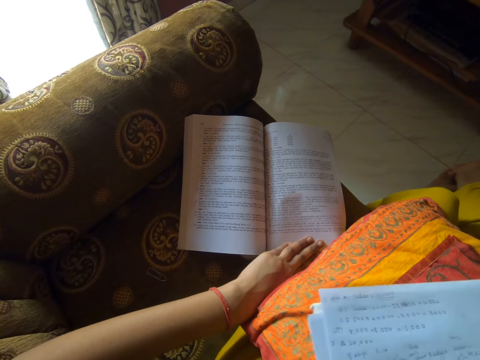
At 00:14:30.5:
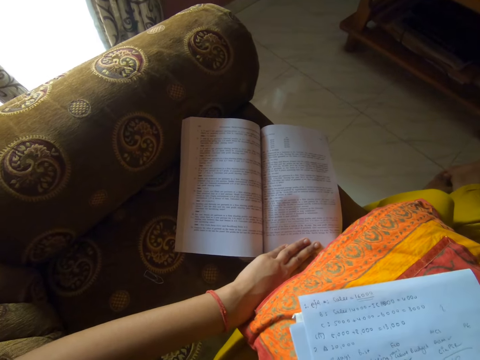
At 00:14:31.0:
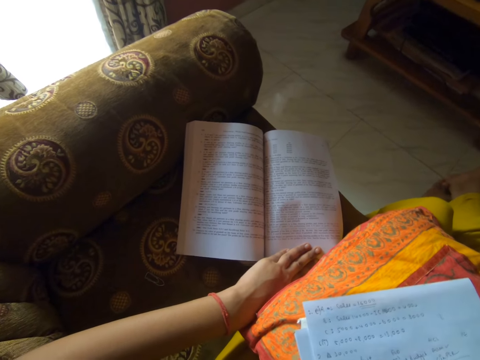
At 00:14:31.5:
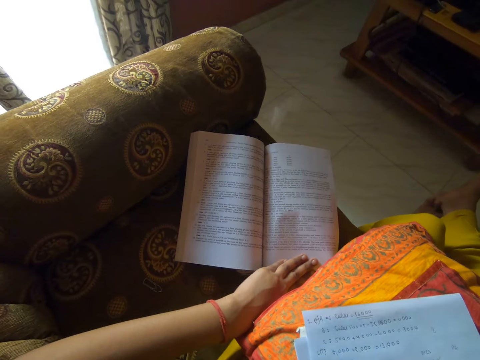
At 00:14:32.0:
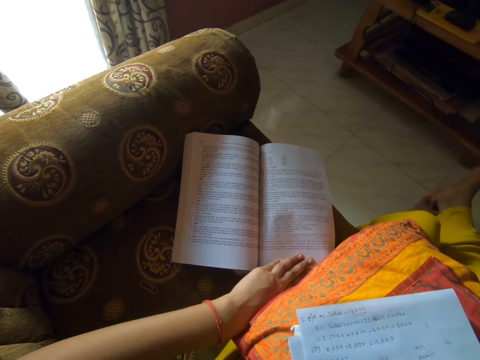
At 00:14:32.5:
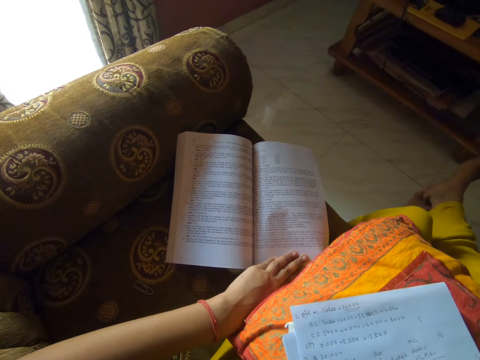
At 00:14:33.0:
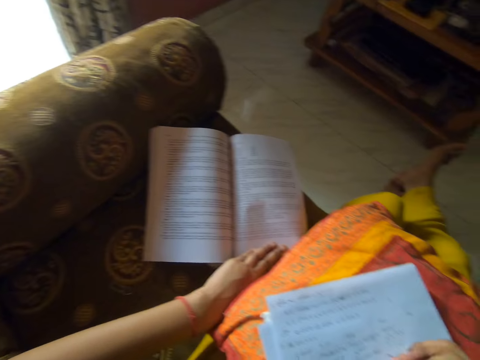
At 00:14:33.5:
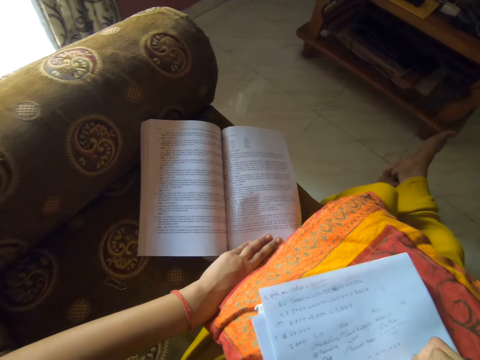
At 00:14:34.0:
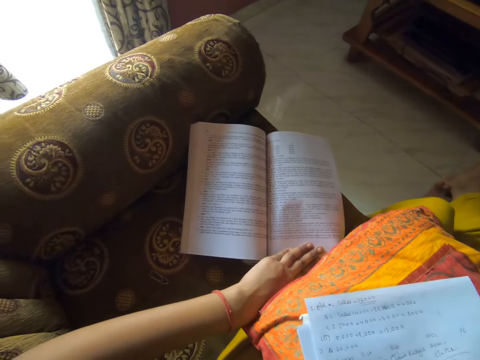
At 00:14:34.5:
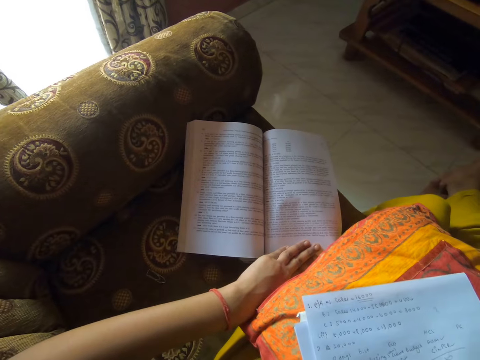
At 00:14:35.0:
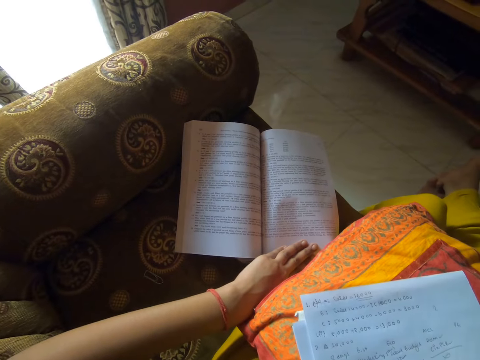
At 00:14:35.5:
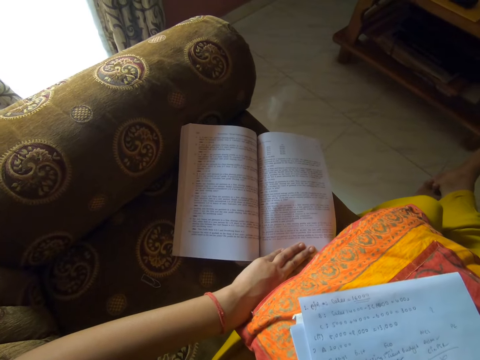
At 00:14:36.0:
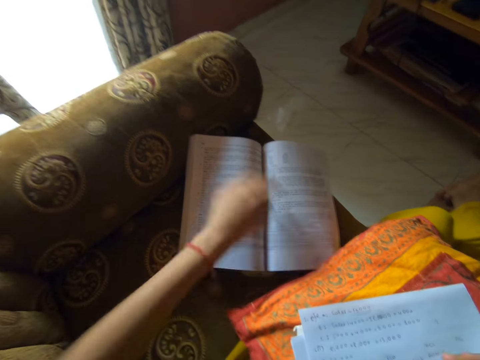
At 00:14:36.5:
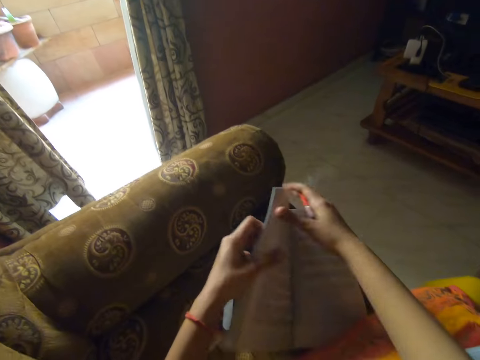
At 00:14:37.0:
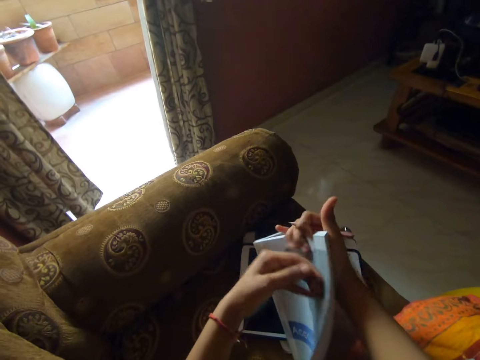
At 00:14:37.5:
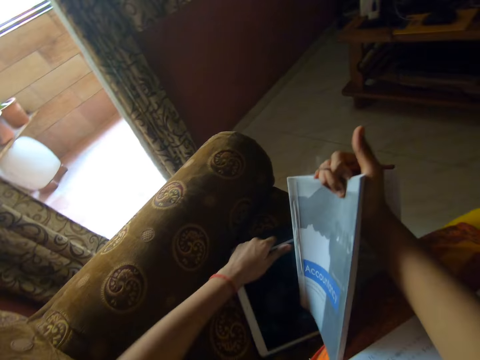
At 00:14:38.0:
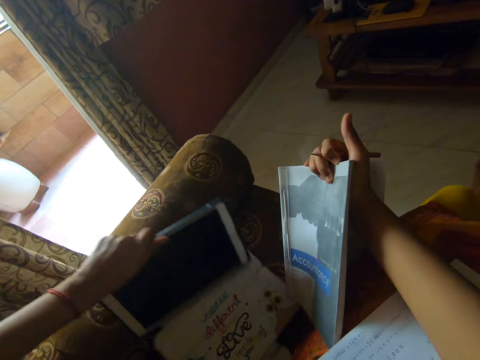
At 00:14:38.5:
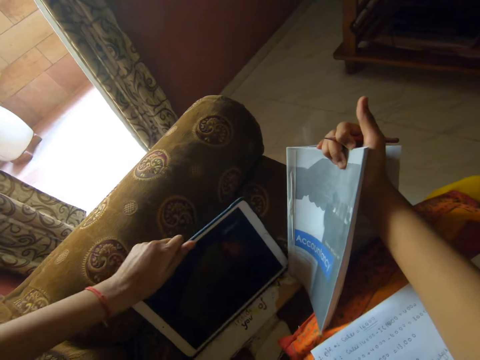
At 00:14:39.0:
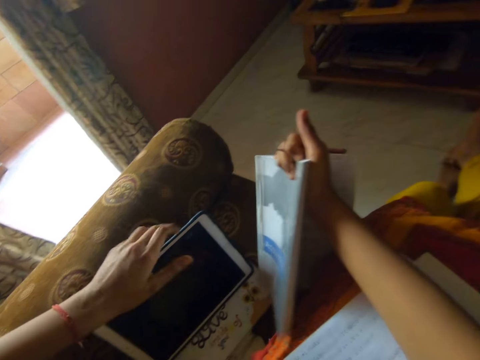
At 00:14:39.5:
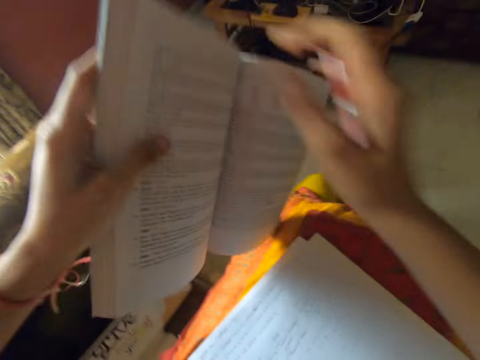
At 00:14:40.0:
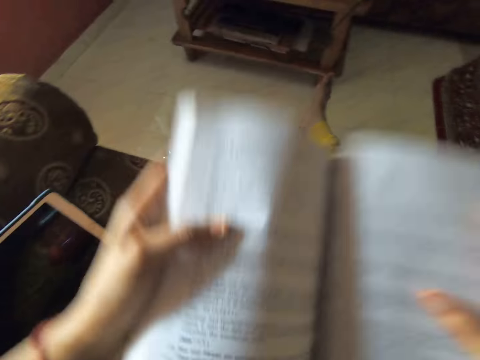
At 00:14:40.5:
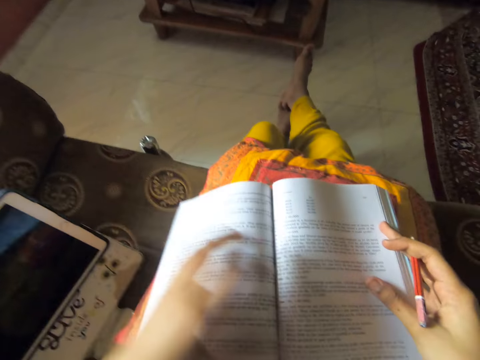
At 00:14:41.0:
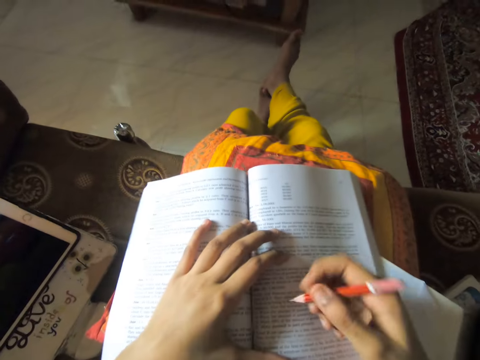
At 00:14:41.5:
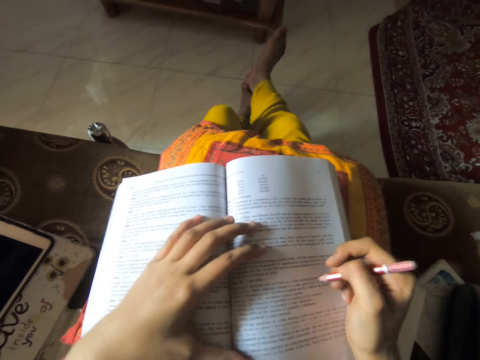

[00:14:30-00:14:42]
The camera wearer moves the paper. They write on the paper. They pick up the book. They move the tablet. They move the book. They read the book.

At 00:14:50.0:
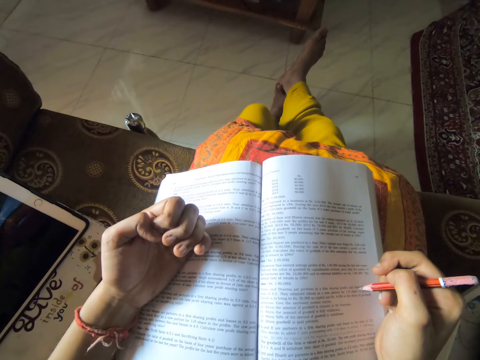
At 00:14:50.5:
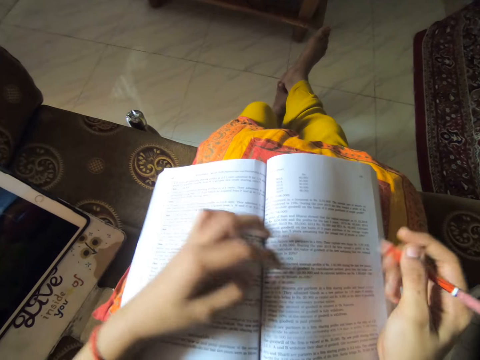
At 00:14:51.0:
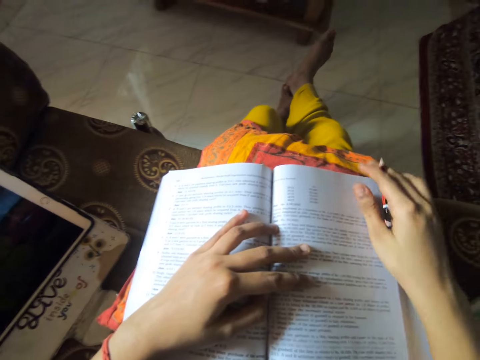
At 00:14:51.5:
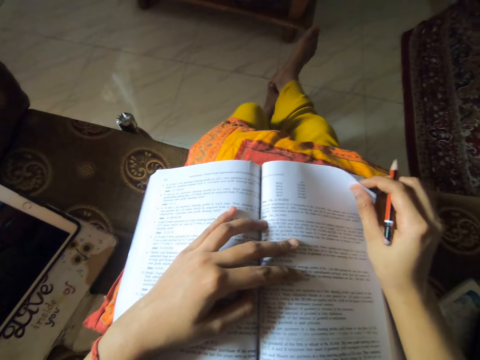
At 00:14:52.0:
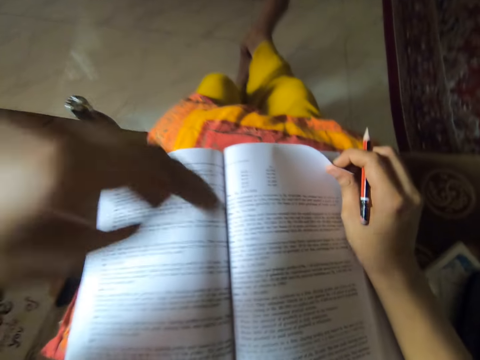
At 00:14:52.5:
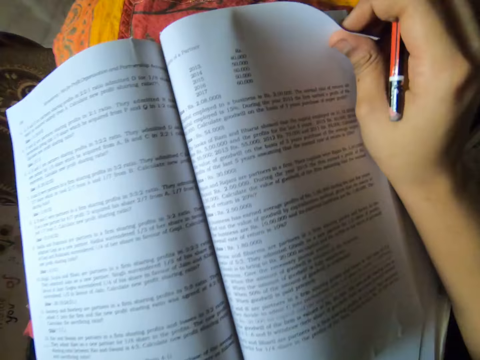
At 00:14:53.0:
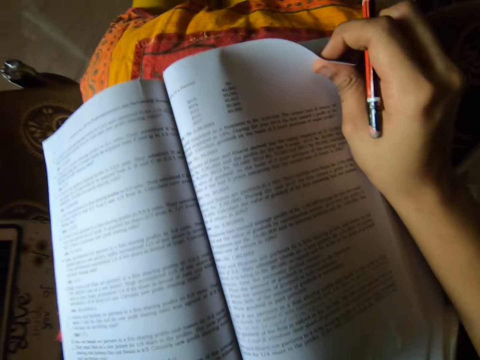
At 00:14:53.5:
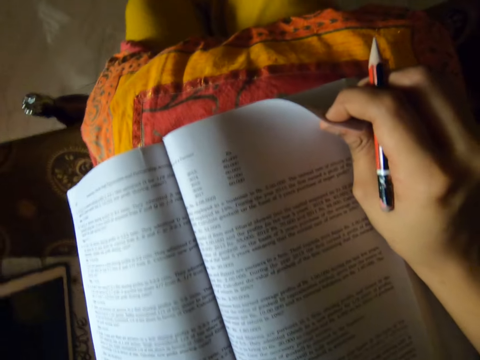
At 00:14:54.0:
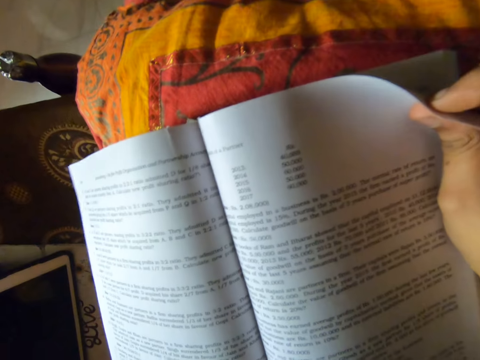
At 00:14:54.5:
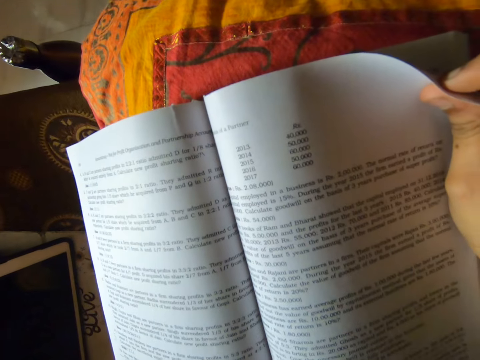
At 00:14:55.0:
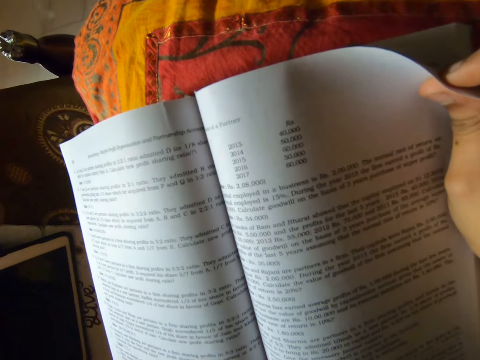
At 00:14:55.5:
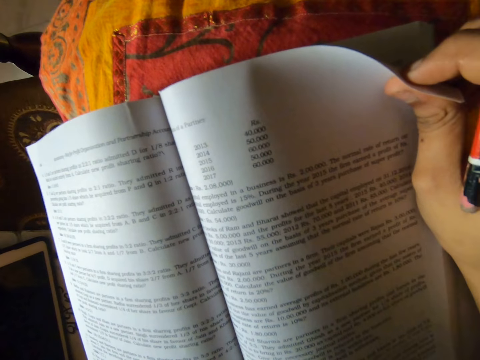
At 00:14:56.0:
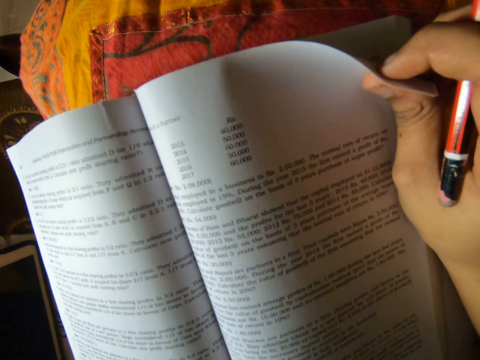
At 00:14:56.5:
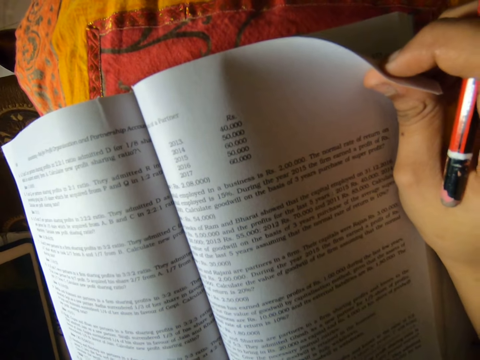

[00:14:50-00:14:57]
The camera wearer holds a page on the book. They read the book.

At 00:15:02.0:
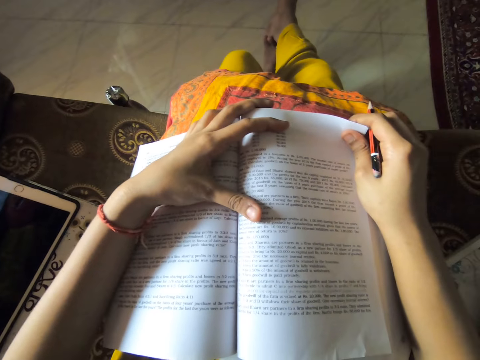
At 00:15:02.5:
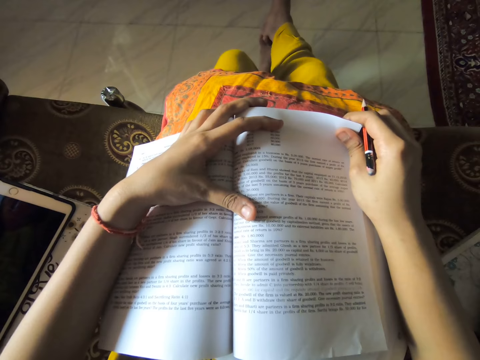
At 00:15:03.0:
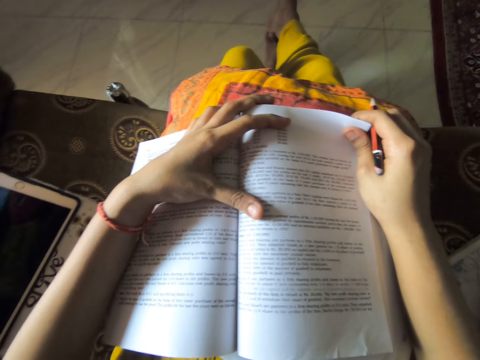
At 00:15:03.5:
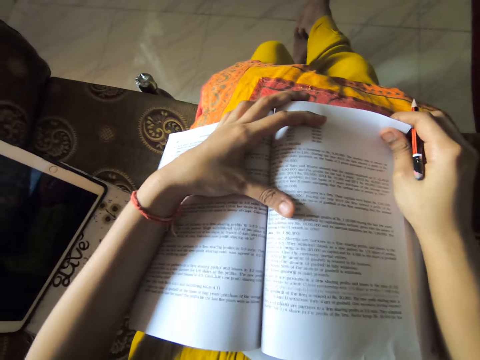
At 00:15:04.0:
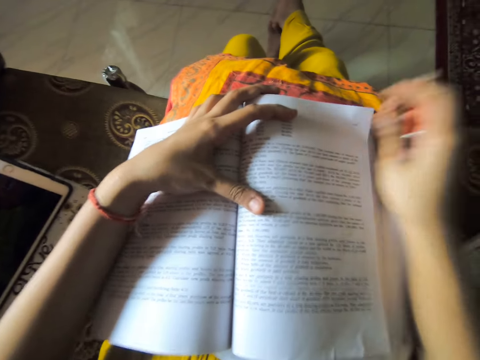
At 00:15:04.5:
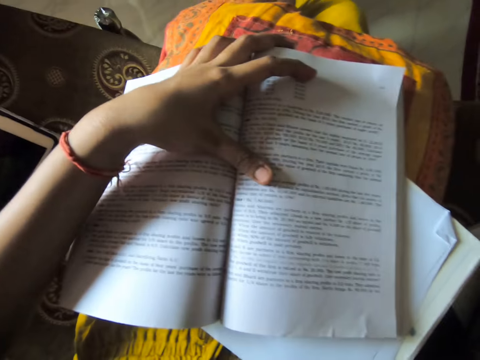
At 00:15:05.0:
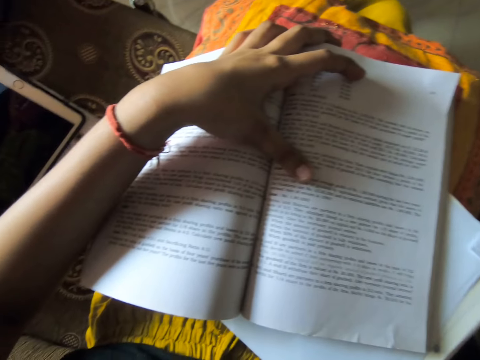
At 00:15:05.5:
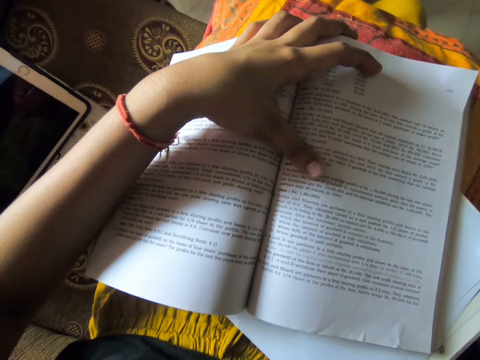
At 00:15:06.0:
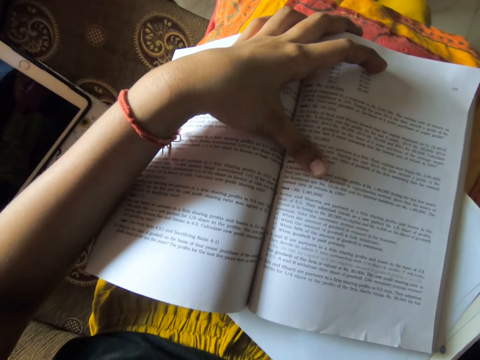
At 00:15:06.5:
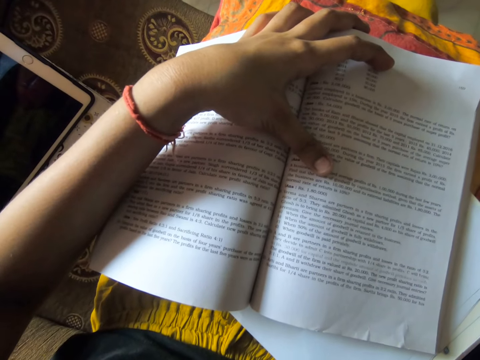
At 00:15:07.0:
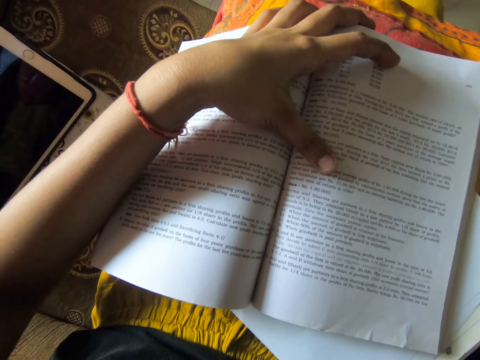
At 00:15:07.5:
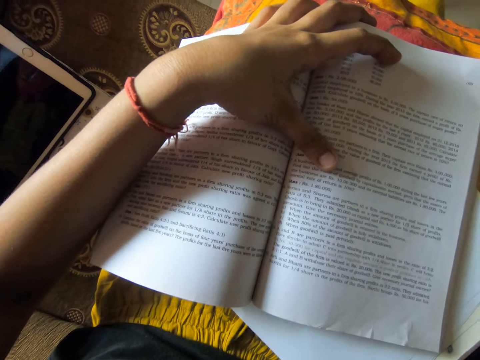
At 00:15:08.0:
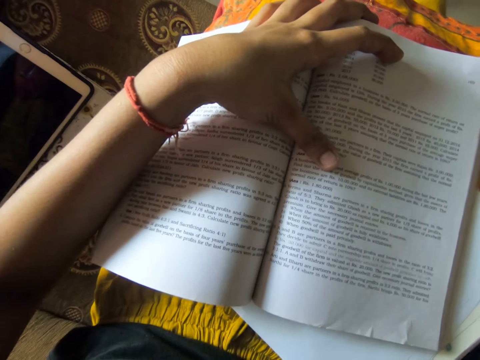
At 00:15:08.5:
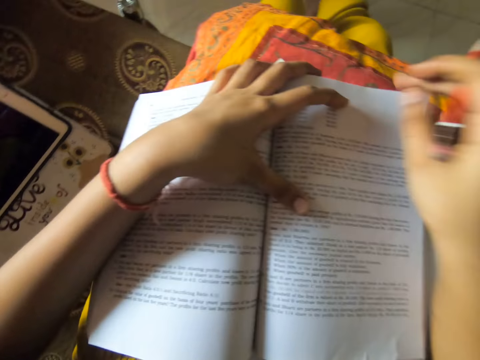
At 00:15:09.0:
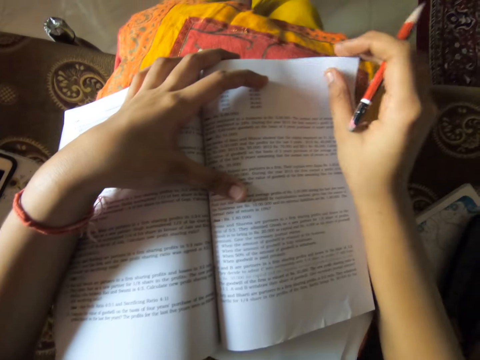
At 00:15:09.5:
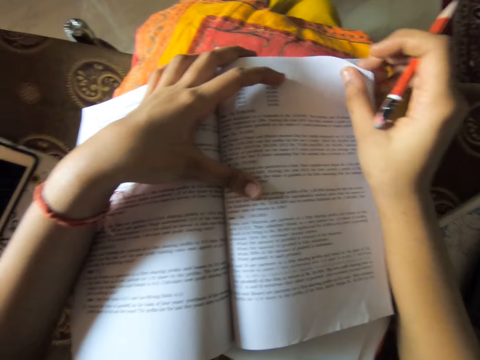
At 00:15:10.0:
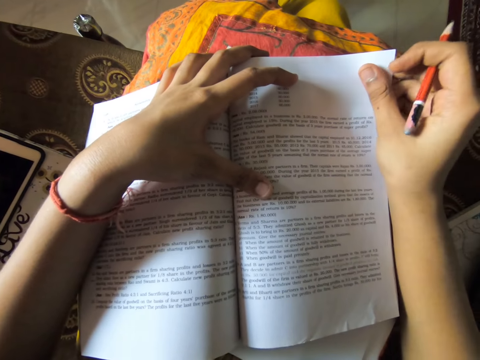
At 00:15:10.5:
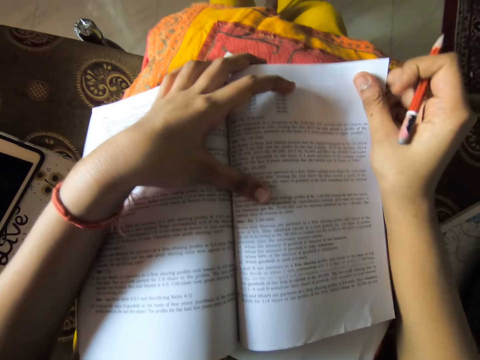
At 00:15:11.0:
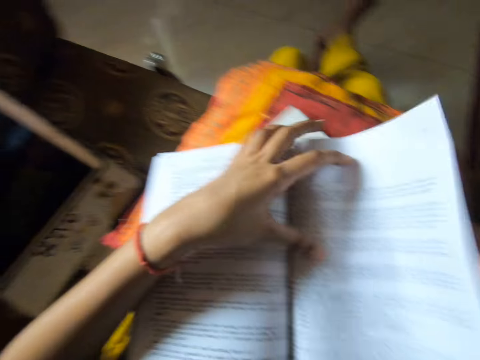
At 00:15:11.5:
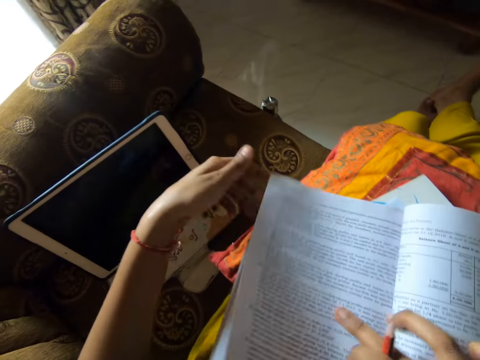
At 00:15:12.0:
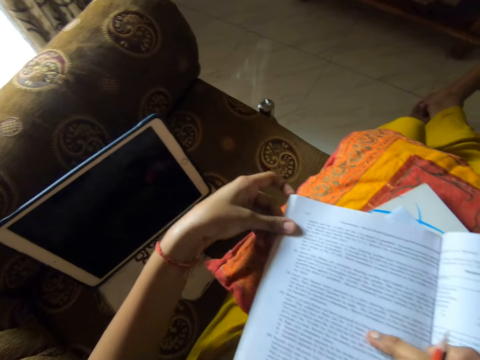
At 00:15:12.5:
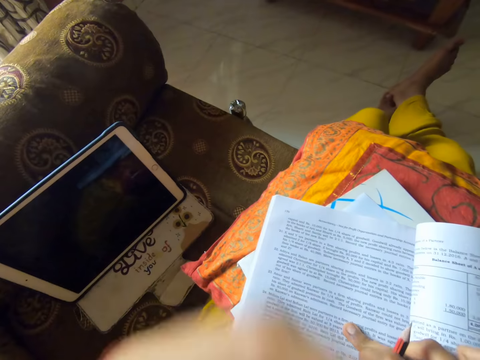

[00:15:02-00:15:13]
The camera wearer reads a book. They read a page on the book. They turn the page of the book.
